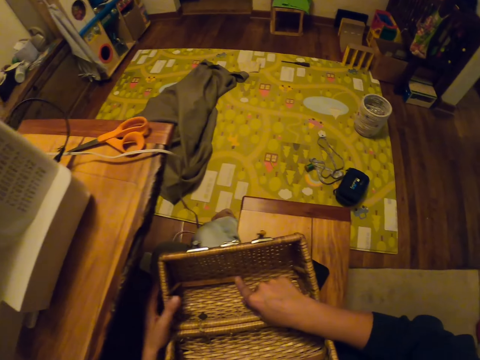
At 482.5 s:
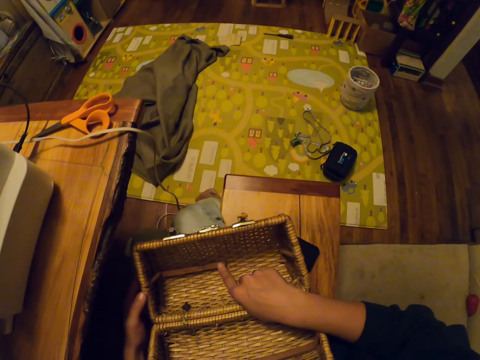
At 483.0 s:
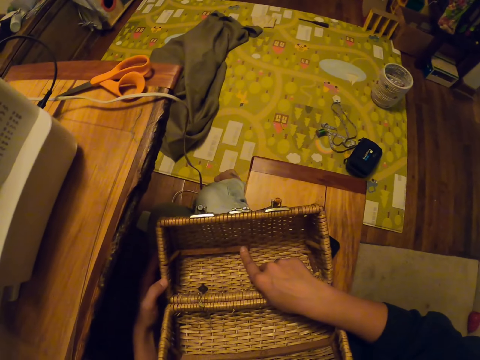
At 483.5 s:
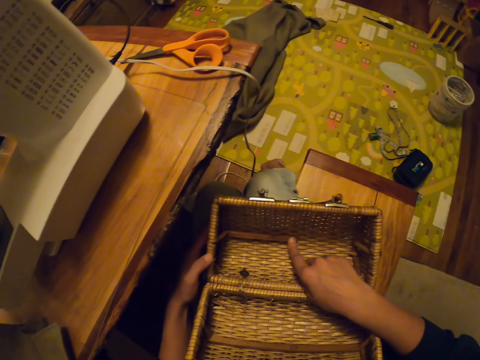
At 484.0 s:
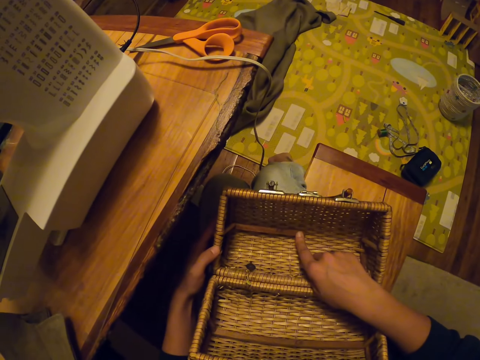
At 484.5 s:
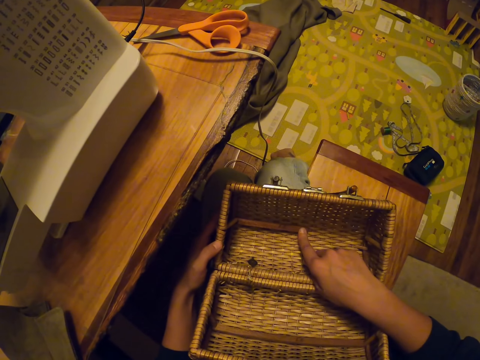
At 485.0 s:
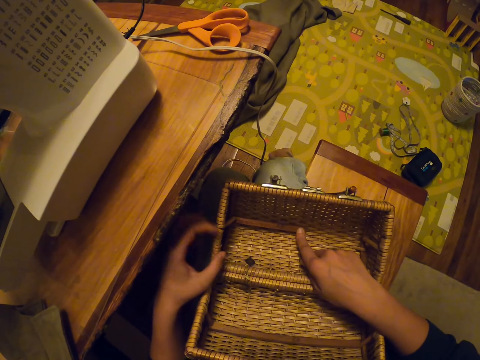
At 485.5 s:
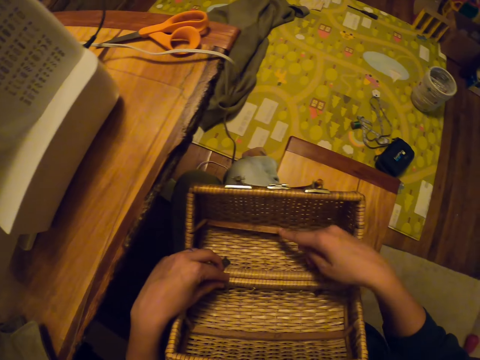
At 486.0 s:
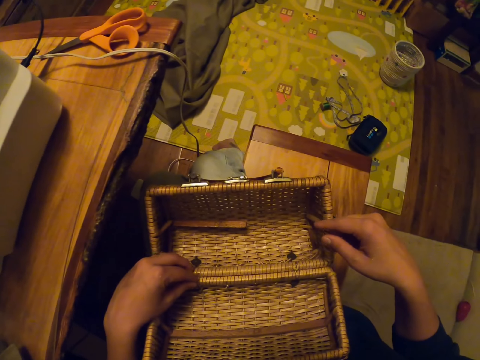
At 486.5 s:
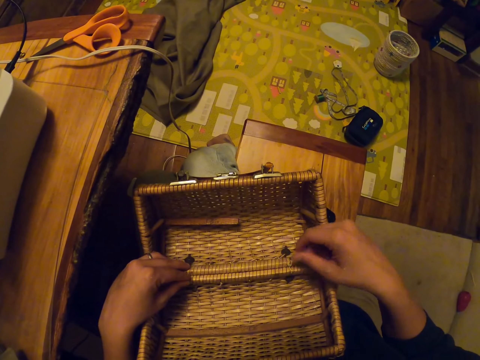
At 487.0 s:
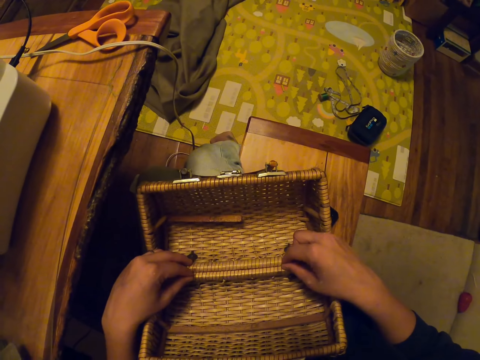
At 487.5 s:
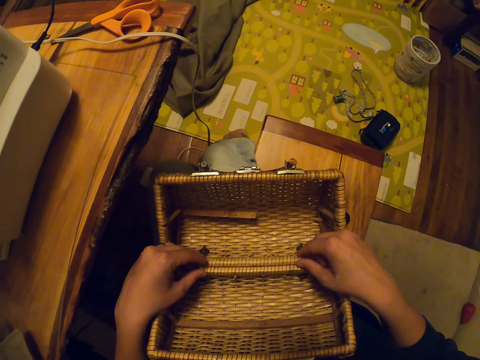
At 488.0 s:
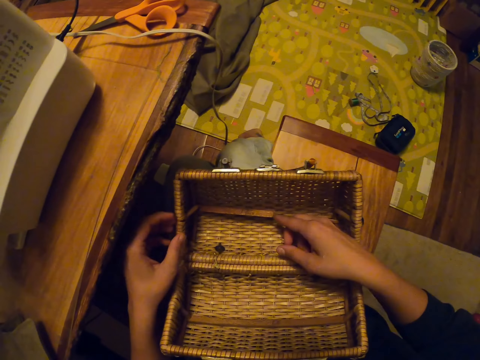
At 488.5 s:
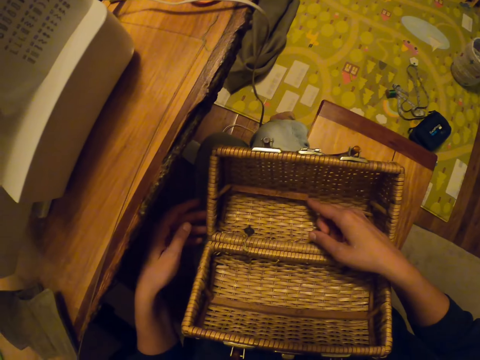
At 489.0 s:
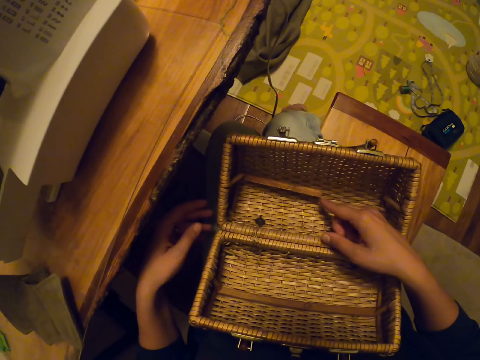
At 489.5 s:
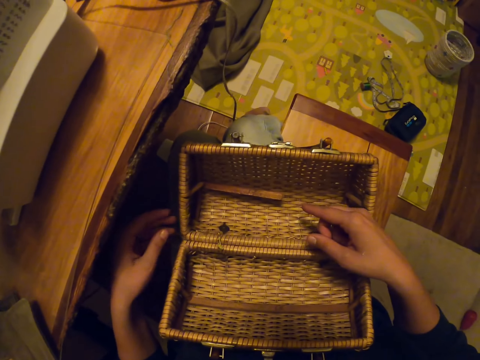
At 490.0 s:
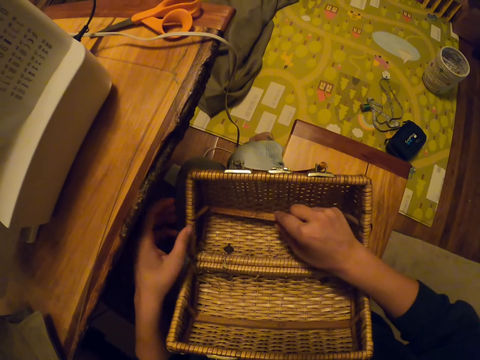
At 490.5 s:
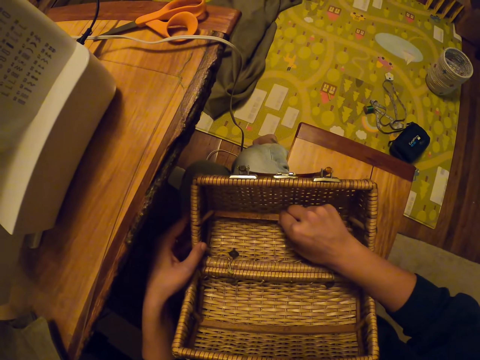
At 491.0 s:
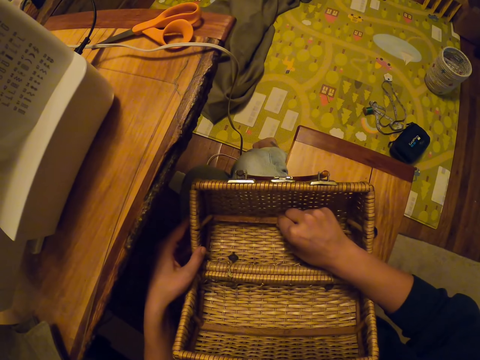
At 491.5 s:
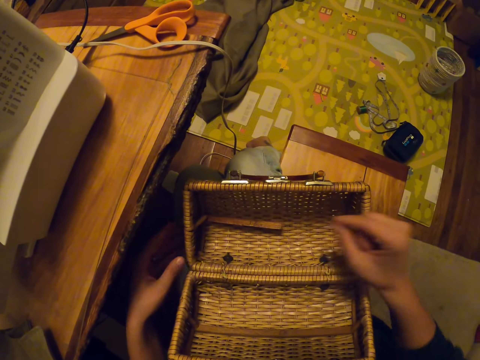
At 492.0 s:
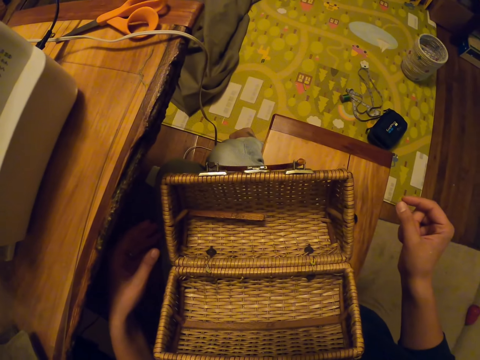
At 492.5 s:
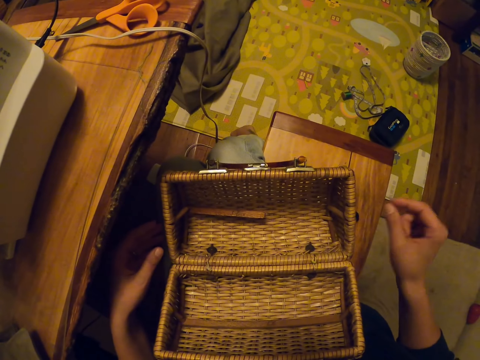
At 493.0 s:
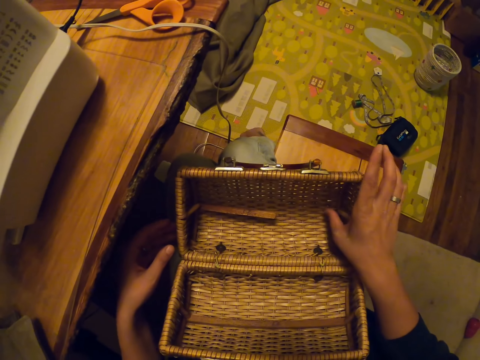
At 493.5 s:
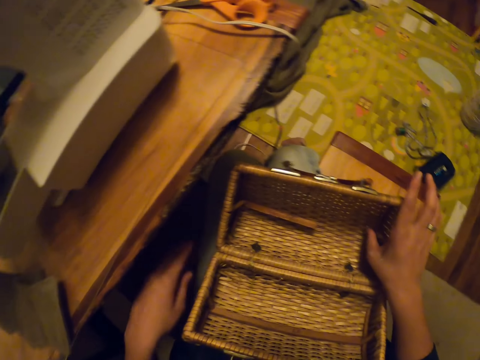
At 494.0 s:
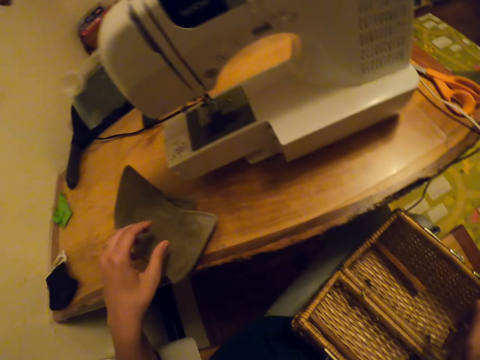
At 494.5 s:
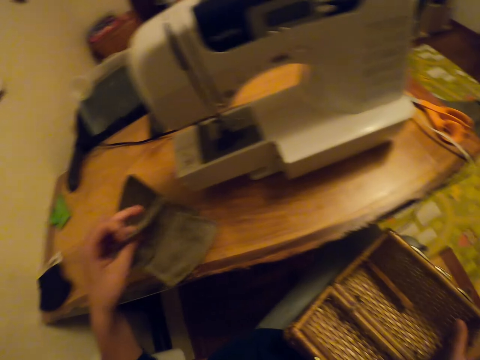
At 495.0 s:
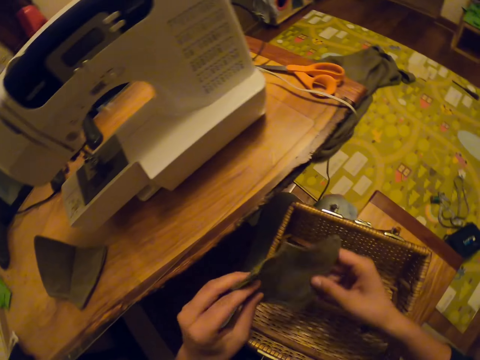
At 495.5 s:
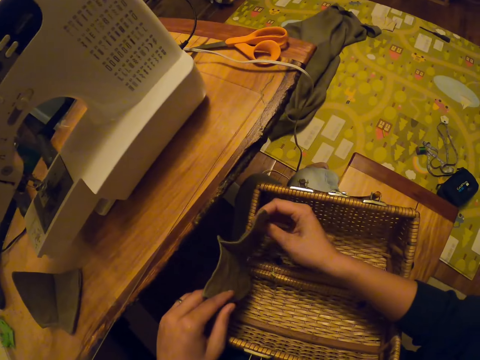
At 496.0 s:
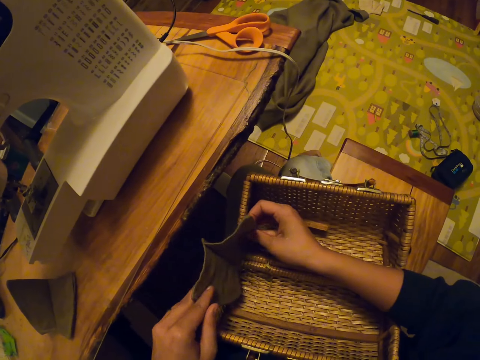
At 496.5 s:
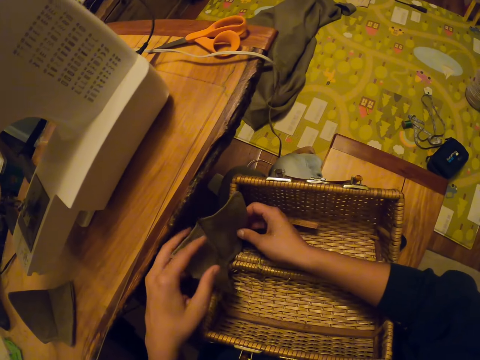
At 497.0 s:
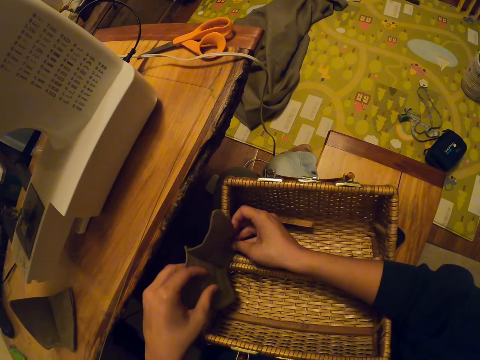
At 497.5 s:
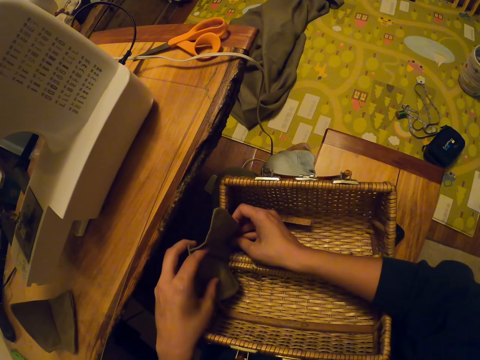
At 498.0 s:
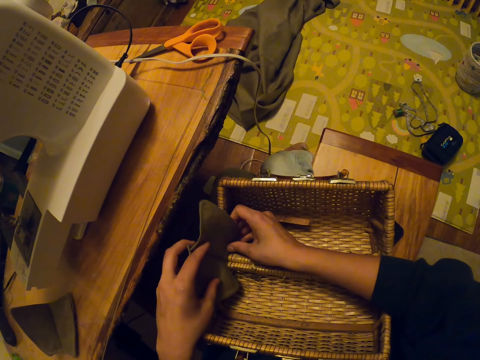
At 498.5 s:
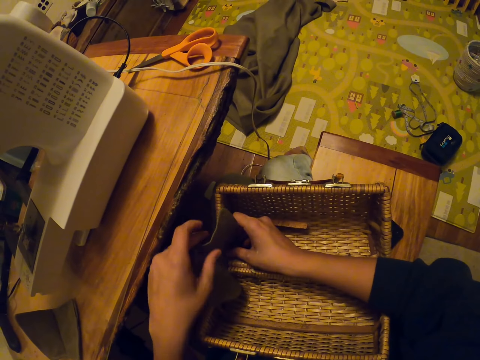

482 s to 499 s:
The camera wearer takes the cloth. They insert the cloth on the handbag.

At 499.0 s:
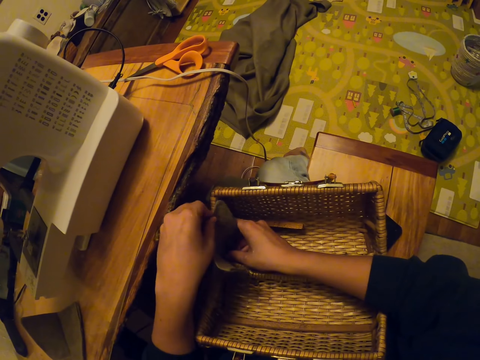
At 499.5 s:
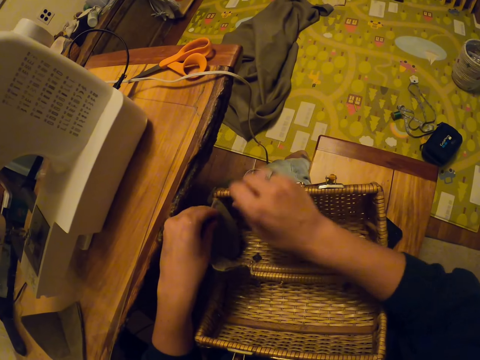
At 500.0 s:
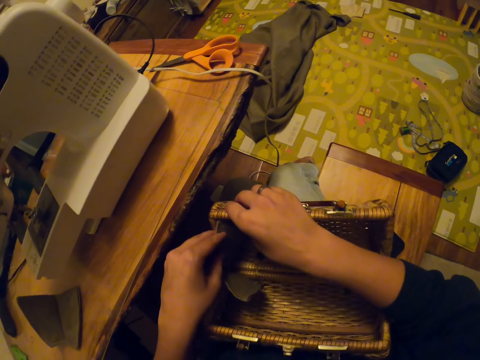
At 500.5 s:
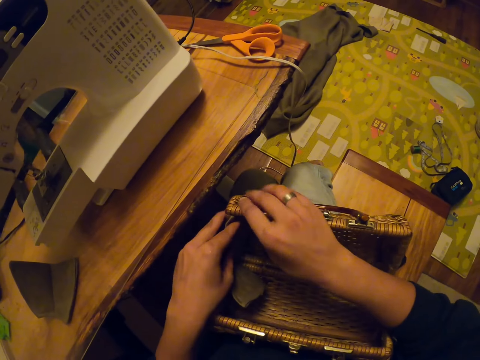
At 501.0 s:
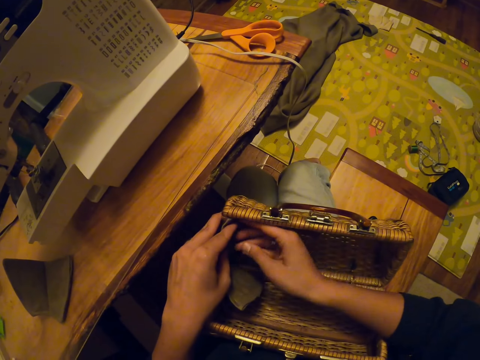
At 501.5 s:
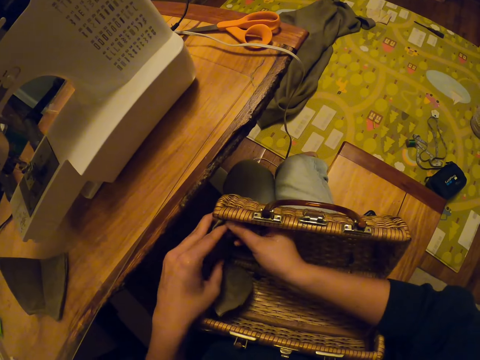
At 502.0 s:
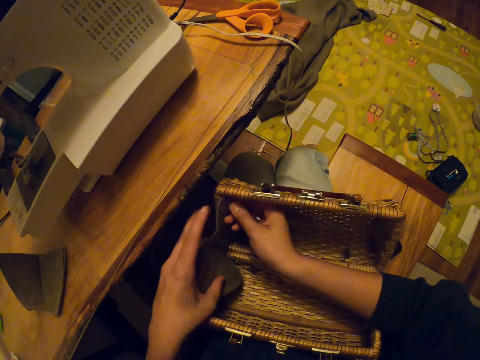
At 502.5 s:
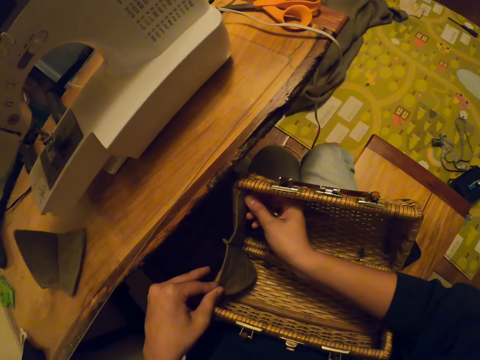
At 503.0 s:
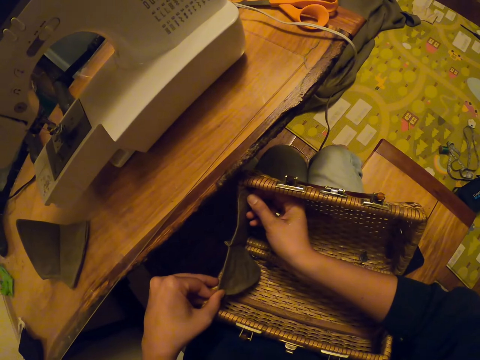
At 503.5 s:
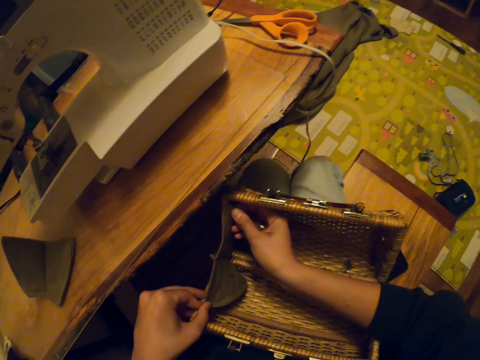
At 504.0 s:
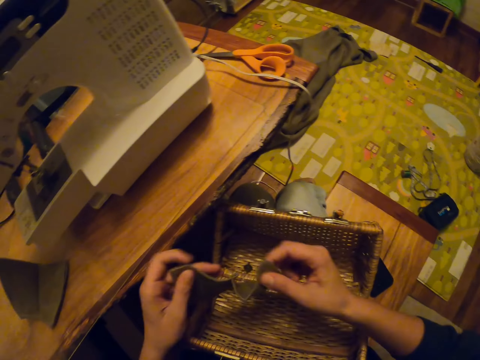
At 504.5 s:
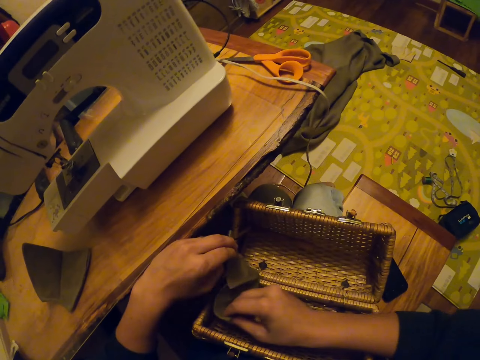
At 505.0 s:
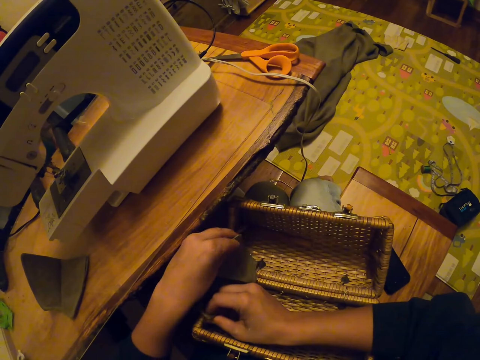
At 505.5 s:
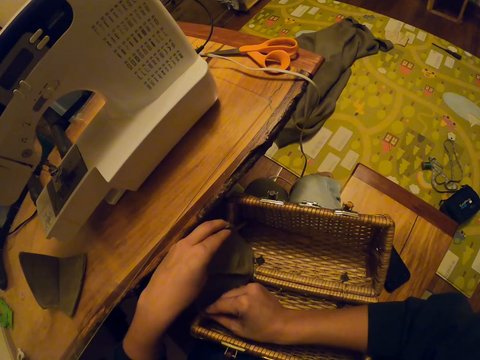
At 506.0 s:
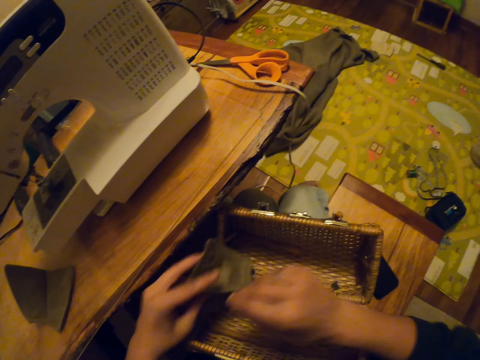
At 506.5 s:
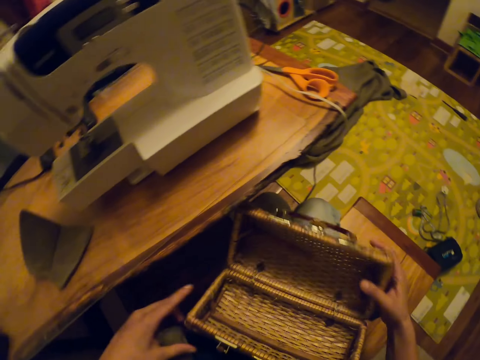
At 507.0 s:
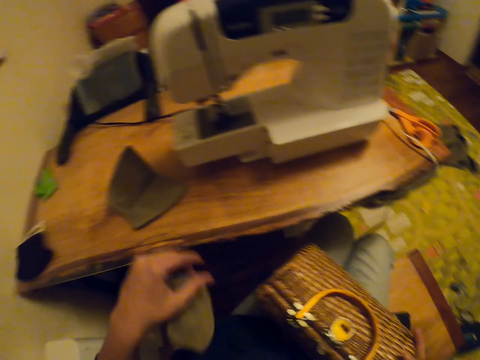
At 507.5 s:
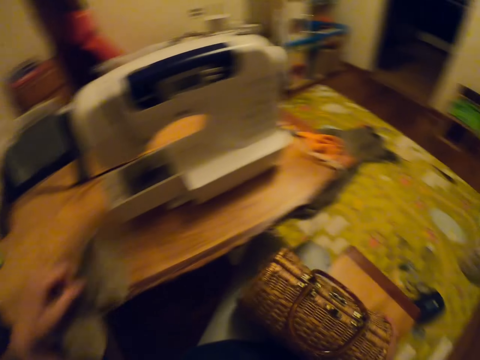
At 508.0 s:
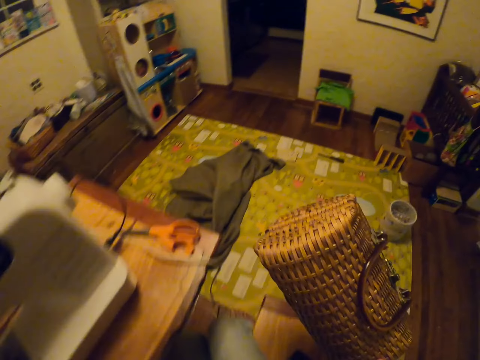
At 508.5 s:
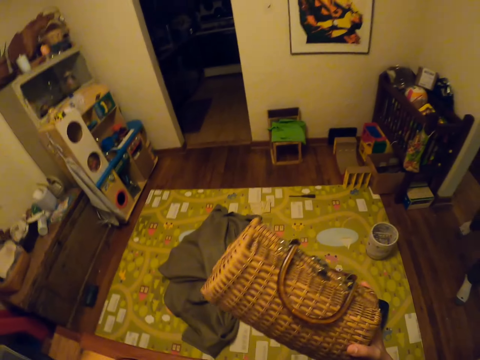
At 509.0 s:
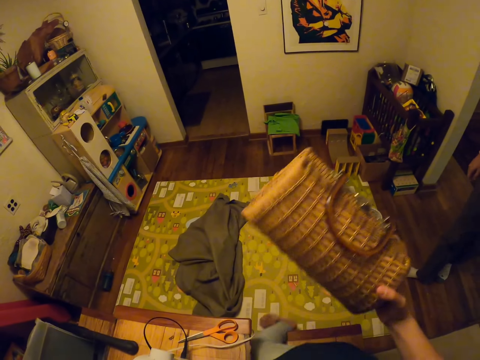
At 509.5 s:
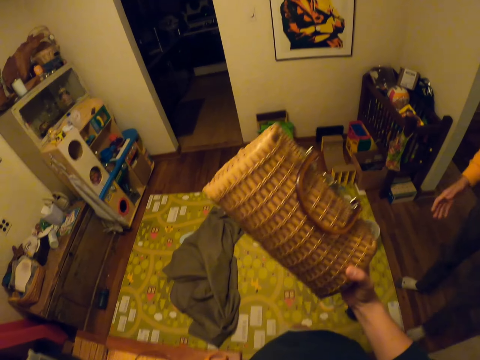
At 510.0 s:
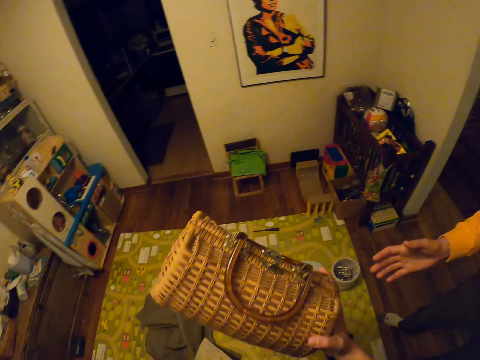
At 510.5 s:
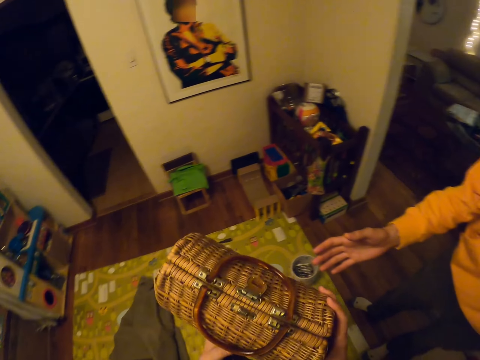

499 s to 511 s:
The camera wearer adjusts the handbag. They adjust the cloth. They close the handbag. They take another cloth. They stand up from the sewing table.
